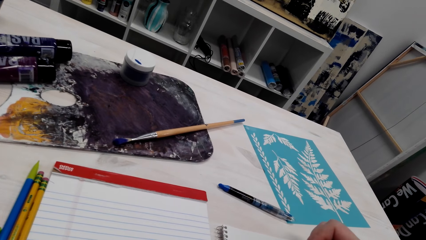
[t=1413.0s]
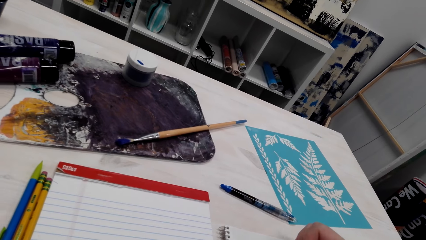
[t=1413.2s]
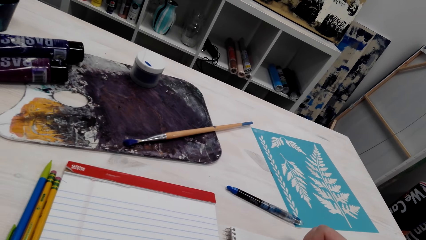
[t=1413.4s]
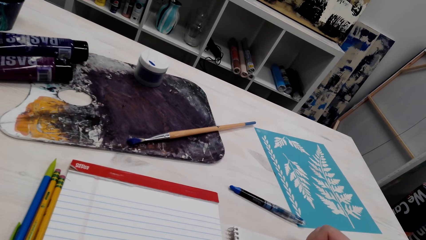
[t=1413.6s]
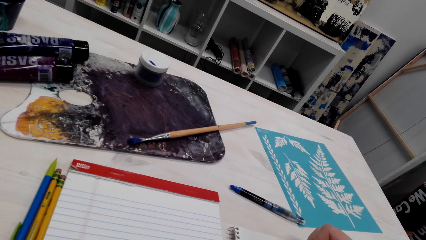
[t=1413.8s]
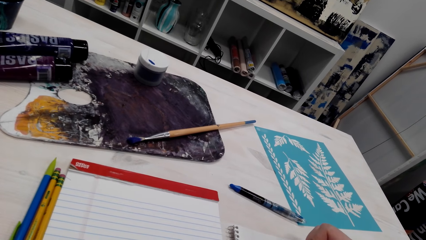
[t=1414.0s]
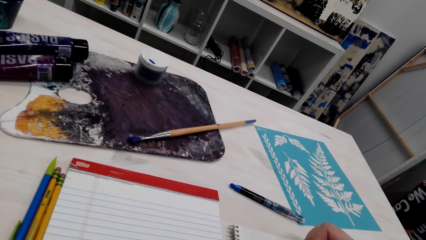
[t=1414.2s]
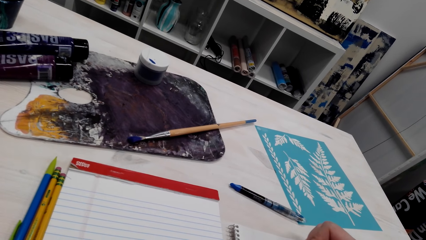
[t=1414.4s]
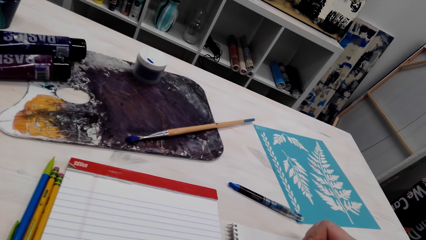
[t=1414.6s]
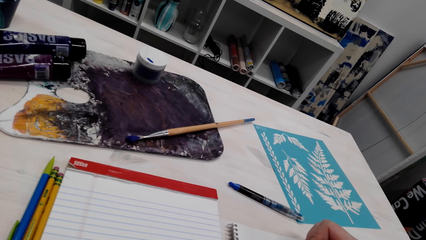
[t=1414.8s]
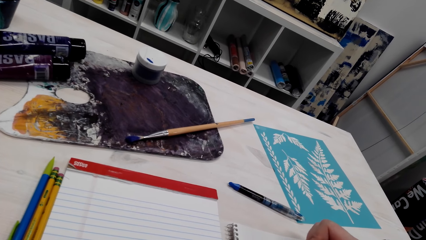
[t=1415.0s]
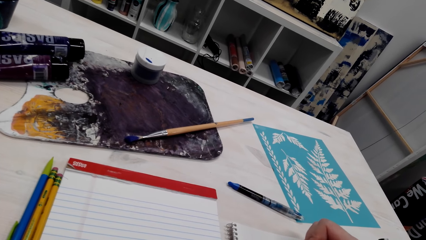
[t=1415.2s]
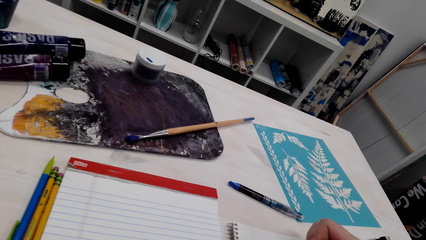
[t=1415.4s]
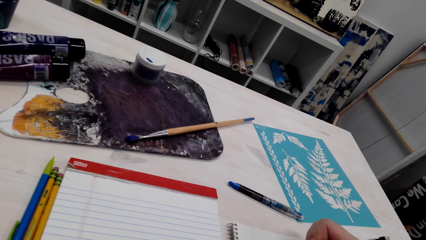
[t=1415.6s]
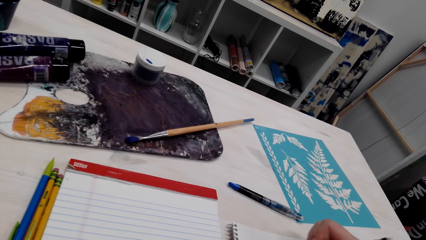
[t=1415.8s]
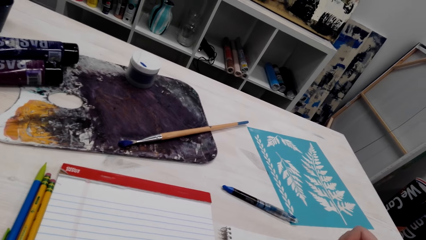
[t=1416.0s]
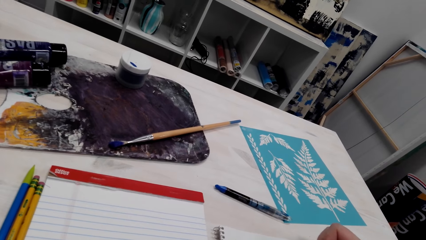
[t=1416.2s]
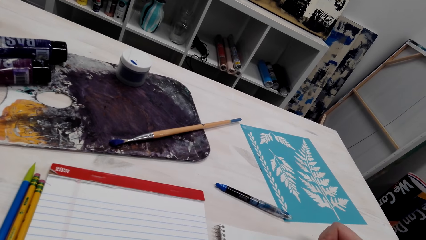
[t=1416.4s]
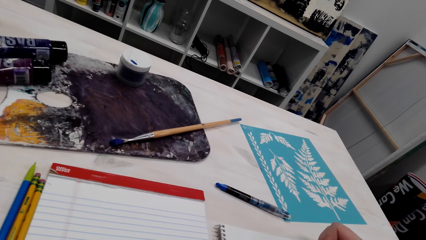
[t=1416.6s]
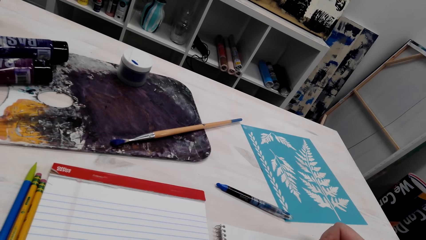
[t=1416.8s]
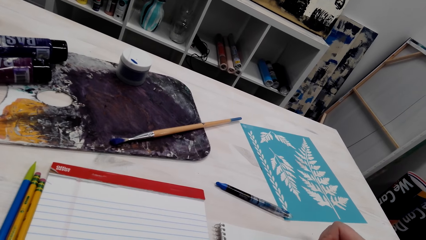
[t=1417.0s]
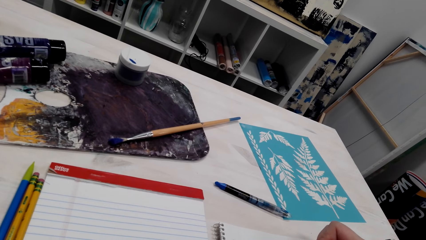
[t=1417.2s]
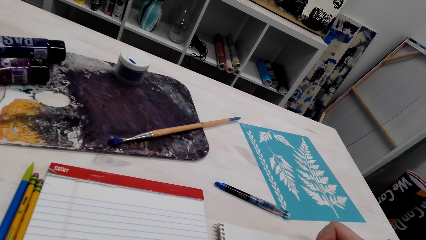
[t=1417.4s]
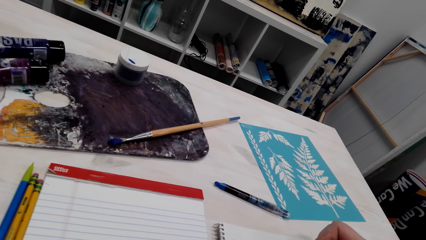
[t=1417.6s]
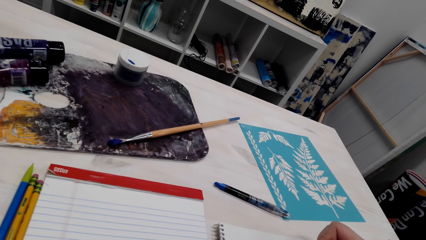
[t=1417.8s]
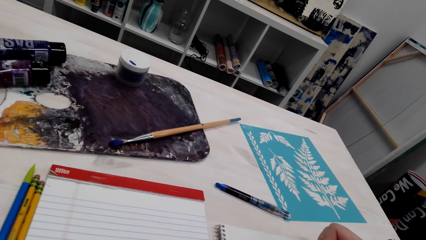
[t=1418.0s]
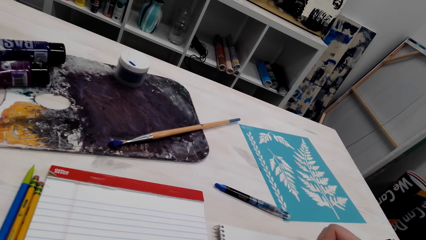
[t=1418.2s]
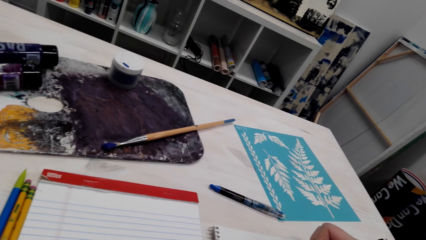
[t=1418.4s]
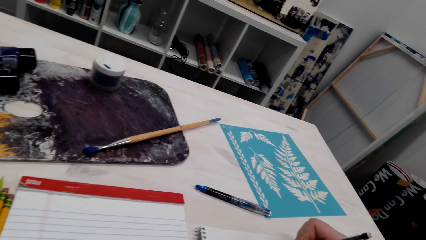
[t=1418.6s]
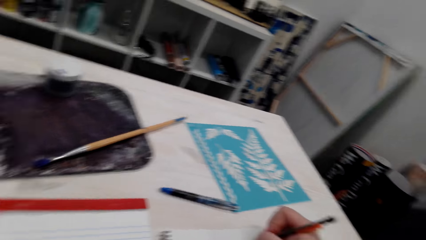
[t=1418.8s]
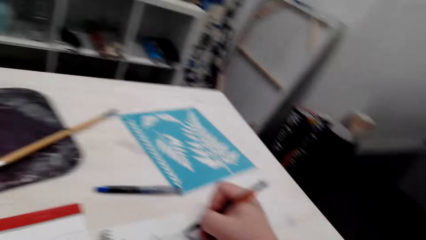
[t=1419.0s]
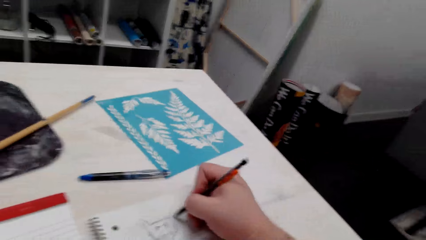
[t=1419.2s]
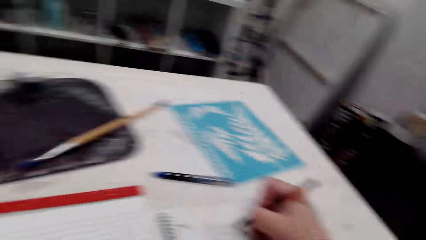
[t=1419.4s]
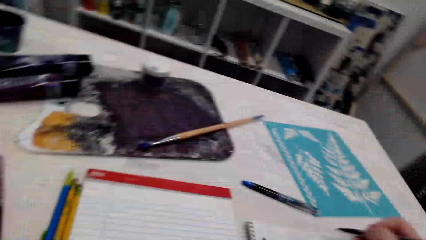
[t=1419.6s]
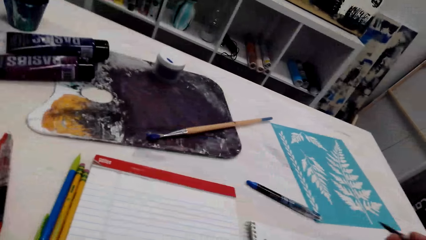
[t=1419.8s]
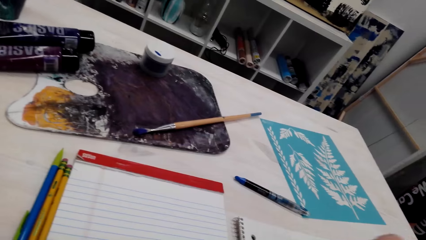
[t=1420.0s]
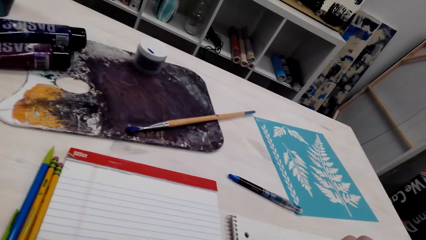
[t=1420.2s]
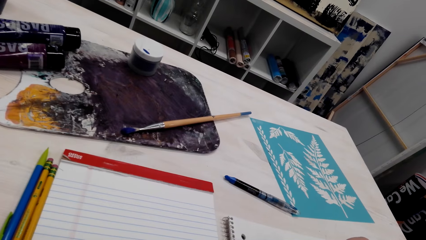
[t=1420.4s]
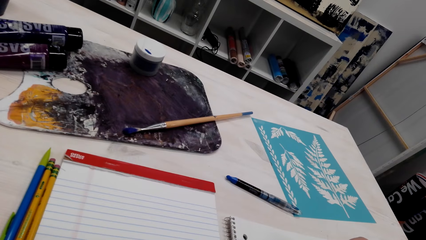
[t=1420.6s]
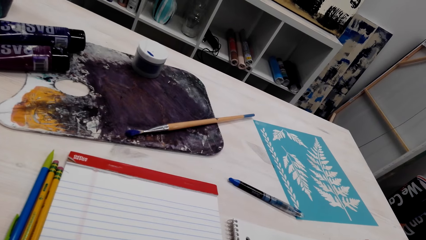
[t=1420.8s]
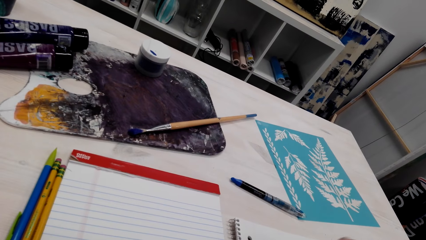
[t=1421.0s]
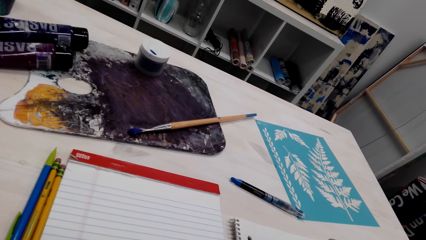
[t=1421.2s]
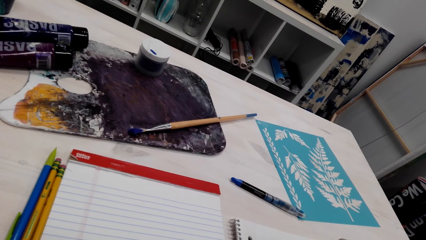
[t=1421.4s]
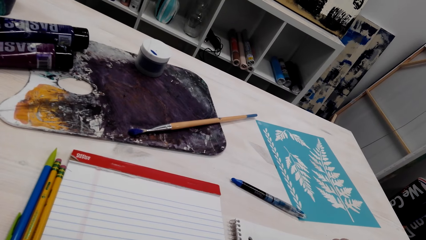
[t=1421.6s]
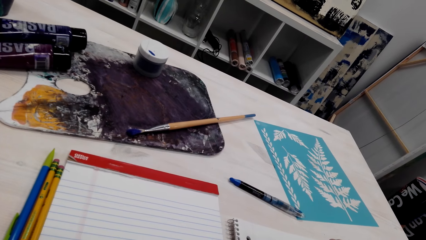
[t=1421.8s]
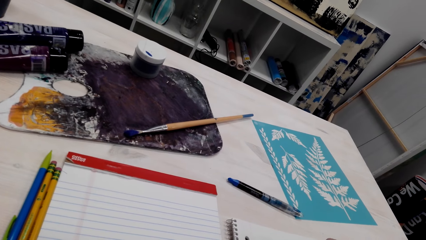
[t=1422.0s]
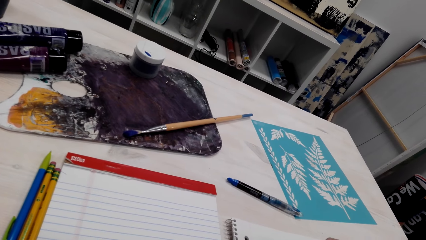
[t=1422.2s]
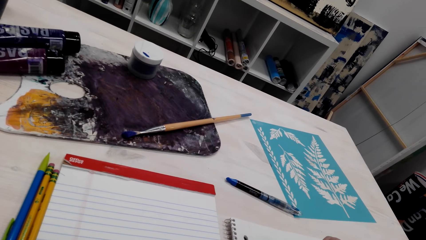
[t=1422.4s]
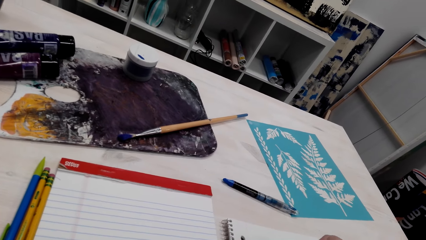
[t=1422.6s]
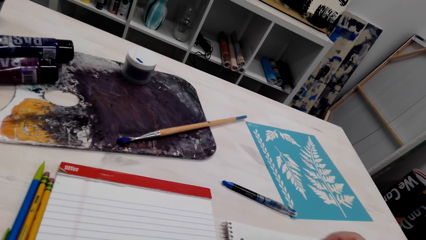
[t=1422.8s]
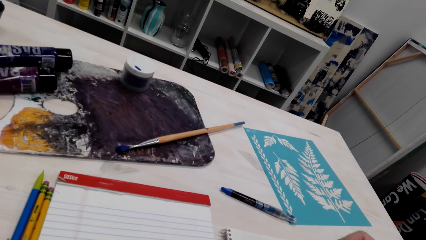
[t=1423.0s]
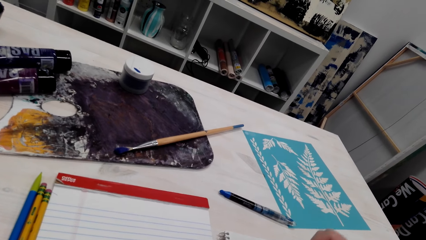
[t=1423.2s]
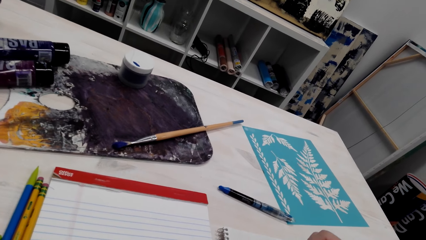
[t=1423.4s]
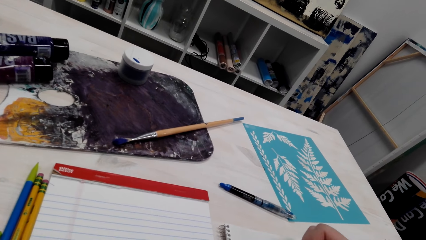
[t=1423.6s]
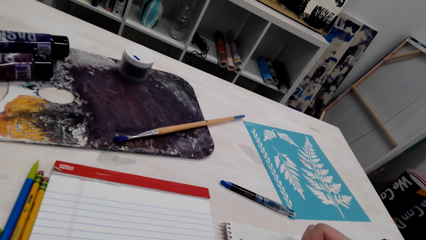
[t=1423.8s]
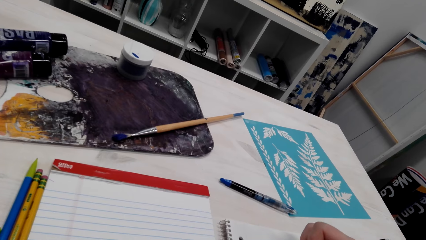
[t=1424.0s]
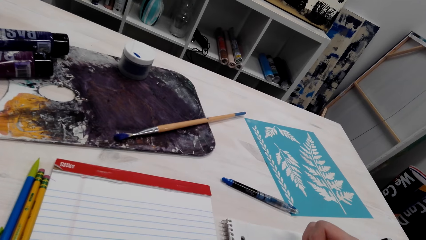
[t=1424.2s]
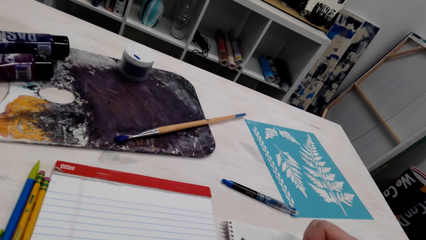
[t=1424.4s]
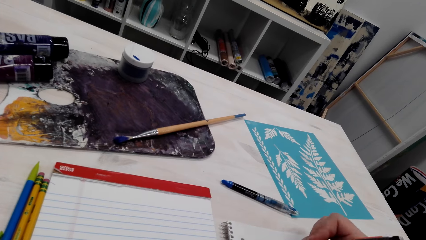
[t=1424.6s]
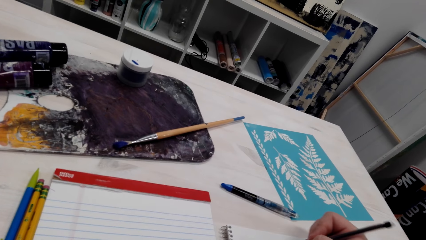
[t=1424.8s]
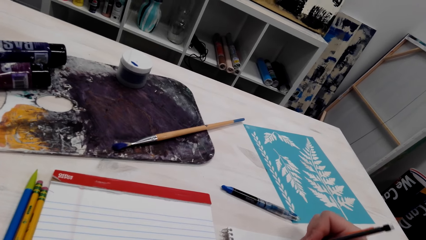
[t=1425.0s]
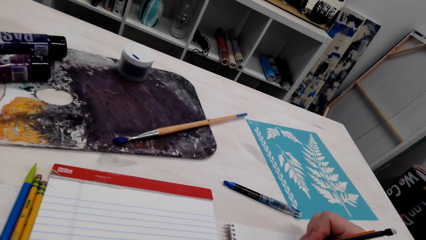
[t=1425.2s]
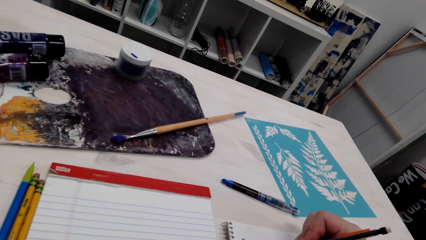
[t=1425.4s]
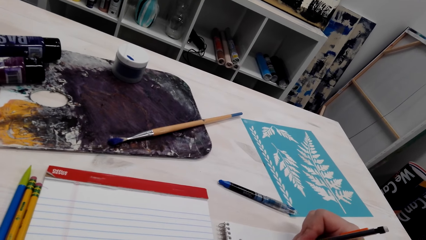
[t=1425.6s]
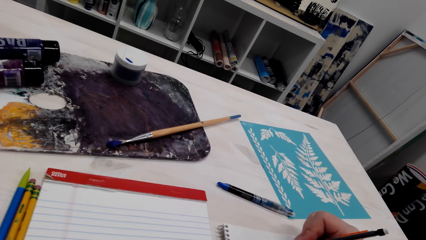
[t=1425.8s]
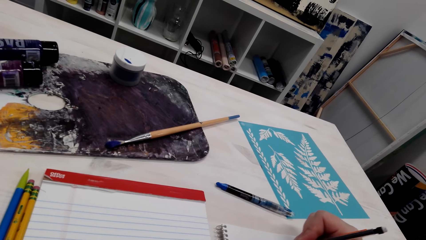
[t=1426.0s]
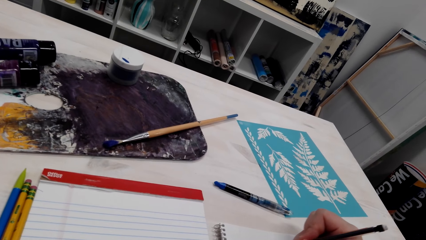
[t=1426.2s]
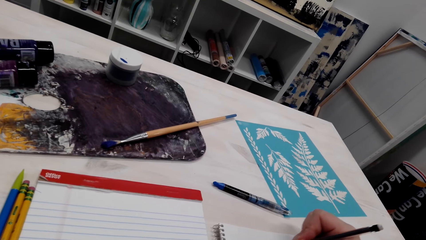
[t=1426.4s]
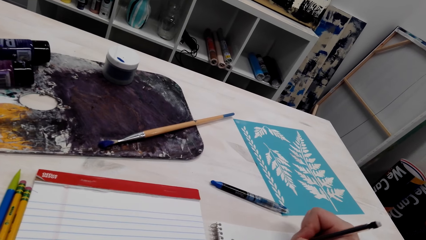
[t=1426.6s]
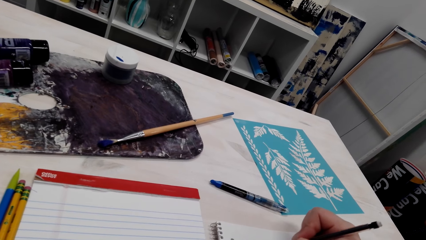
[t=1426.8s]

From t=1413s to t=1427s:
The camera wearer draws on a book with a pen. She adjusts her hand. She draws on the book with a pen. She turns. She turns again. She draws on the book with a pen.

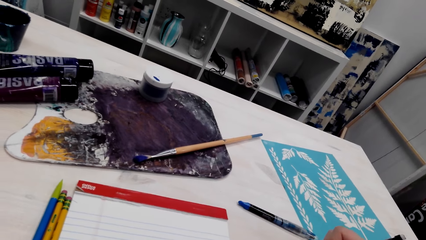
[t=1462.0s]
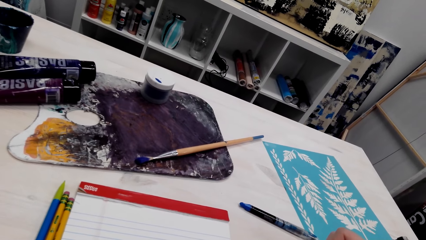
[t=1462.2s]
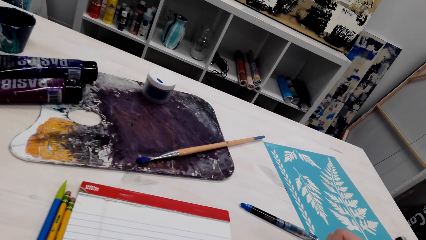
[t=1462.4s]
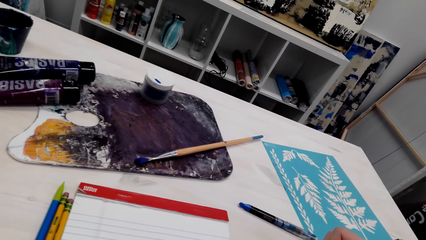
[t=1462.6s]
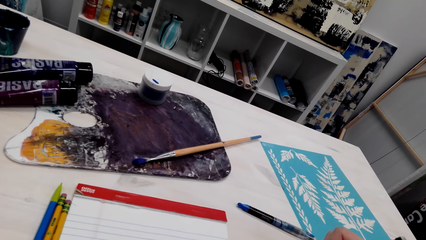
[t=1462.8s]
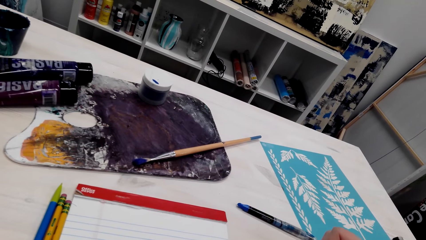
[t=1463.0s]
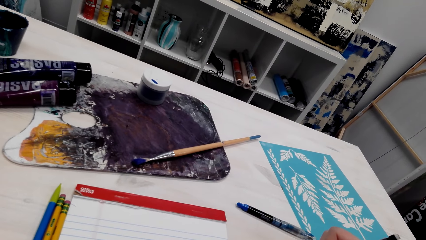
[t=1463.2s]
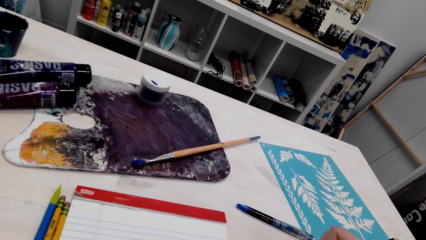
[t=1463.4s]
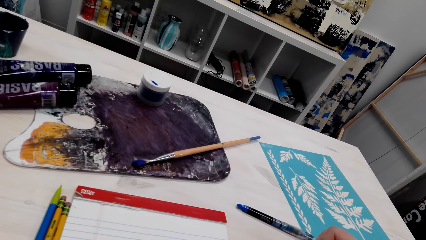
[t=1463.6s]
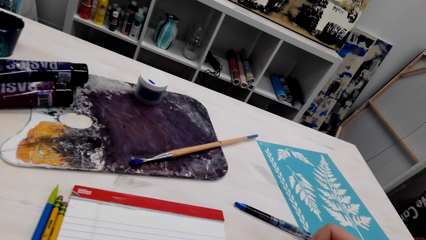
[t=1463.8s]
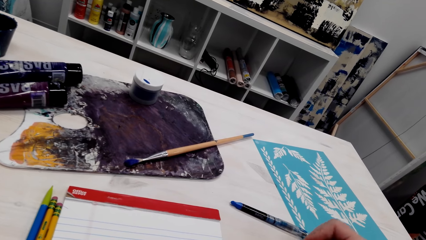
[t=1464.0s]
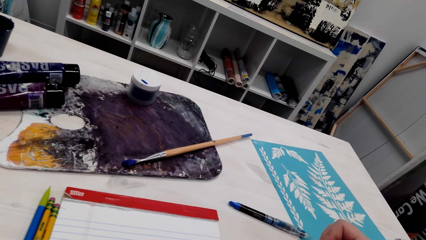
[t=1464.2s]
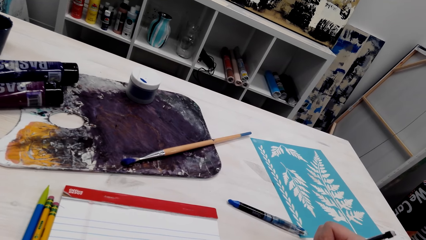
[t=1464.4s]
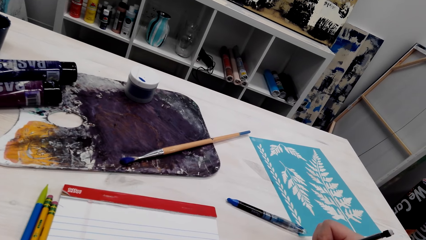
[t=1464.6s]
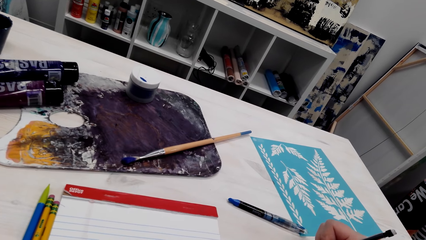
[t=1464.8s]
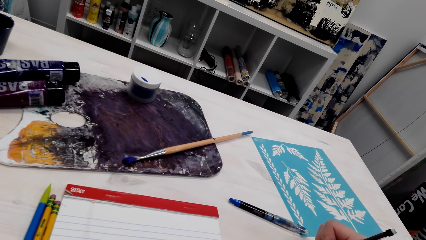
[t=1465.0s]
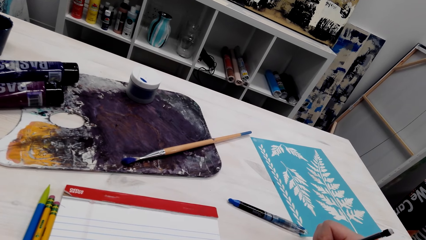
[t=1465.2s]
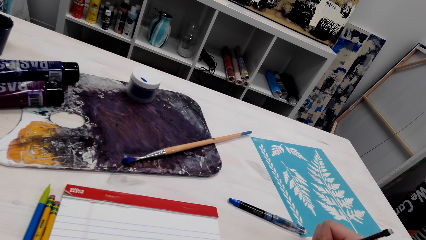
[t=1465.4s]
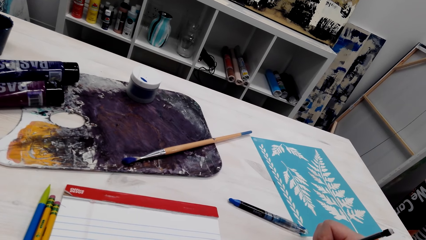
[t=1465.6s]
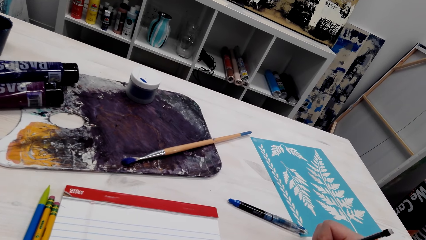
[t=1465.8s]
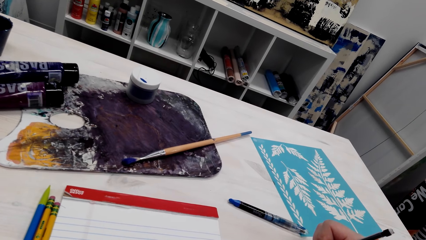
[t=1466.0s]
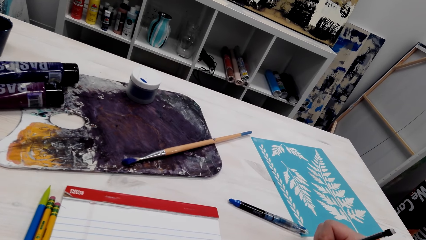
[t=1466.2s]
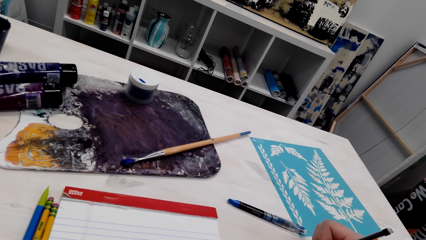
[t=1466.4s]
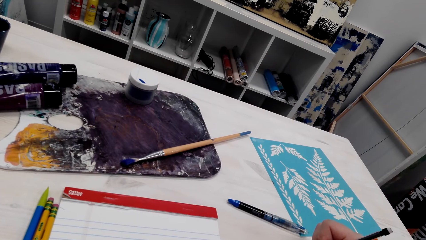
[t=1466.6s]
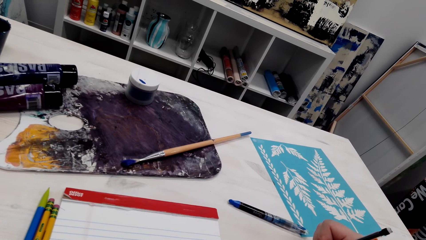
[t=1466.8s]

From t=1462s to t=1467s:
The camera wearer draws on a book with a pen.
